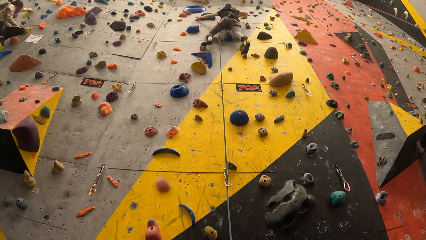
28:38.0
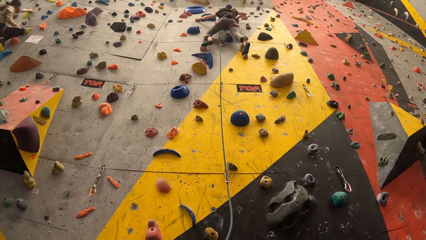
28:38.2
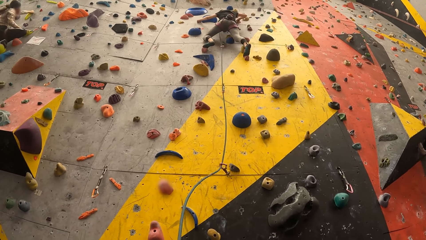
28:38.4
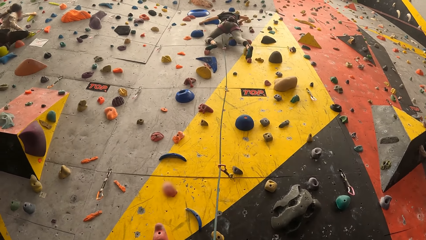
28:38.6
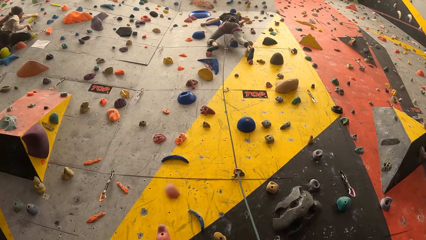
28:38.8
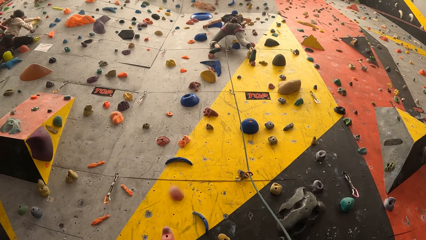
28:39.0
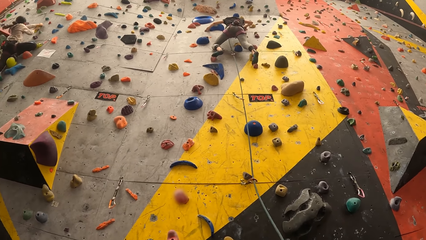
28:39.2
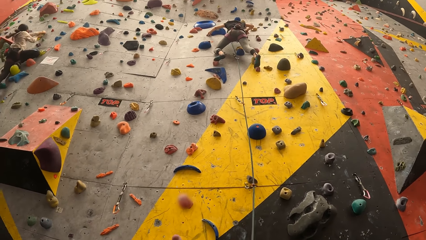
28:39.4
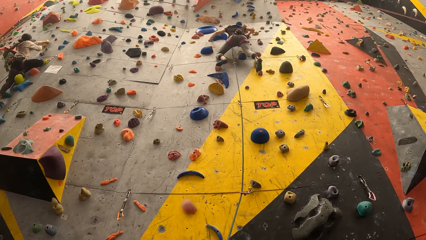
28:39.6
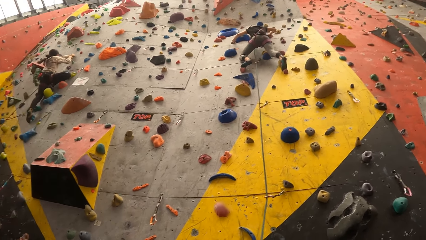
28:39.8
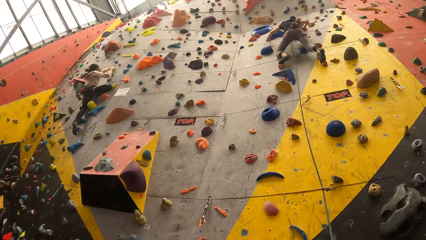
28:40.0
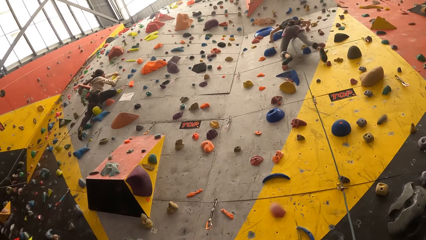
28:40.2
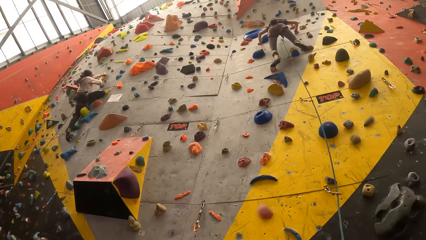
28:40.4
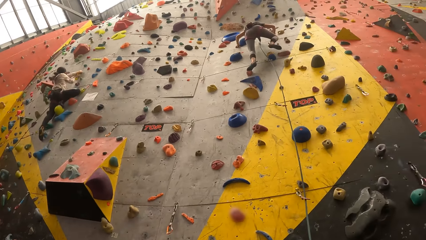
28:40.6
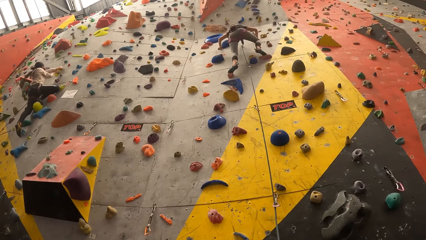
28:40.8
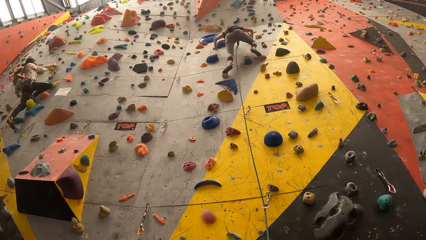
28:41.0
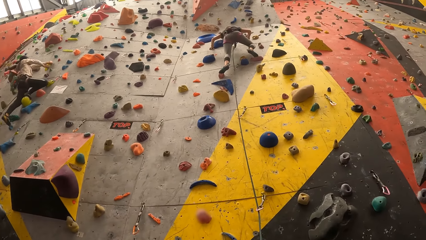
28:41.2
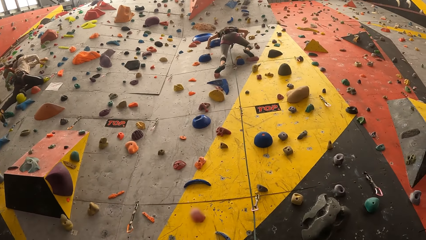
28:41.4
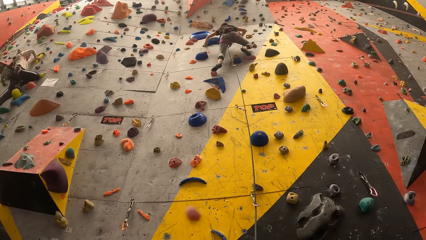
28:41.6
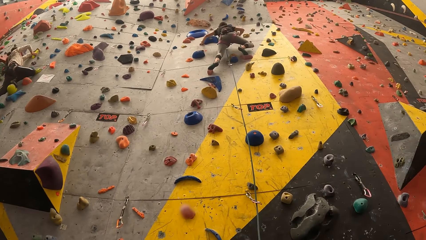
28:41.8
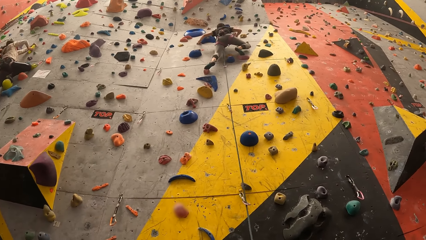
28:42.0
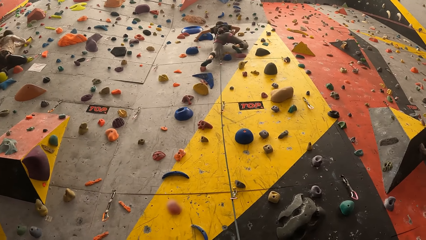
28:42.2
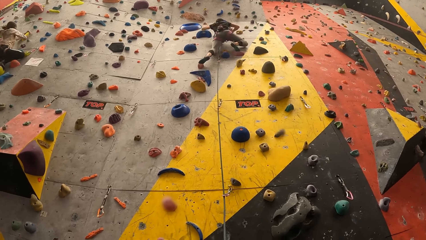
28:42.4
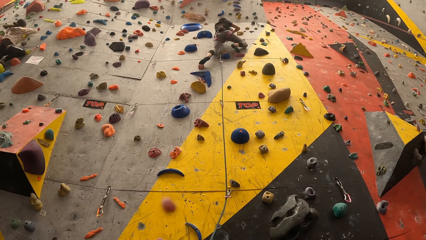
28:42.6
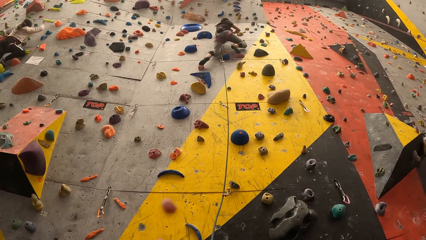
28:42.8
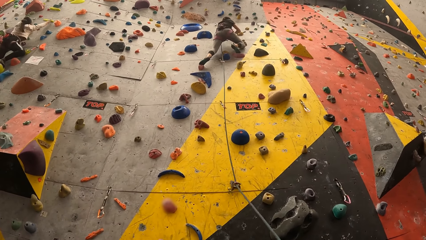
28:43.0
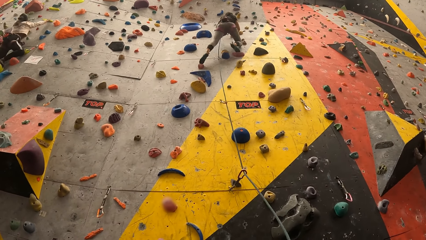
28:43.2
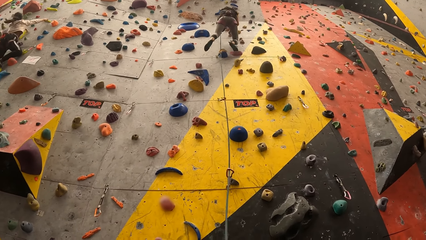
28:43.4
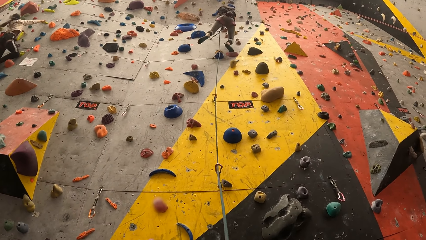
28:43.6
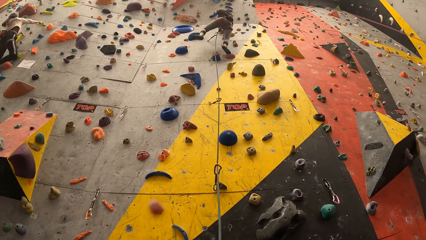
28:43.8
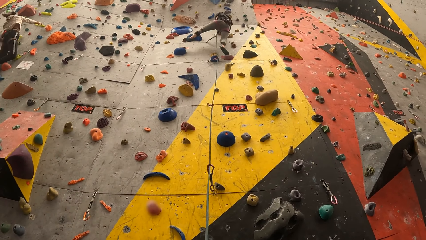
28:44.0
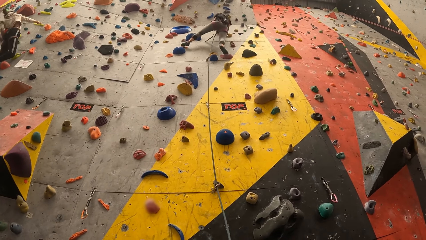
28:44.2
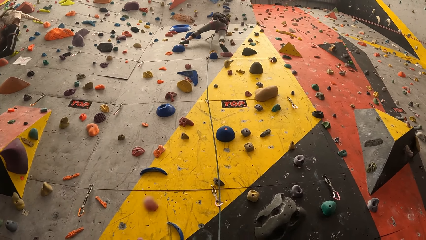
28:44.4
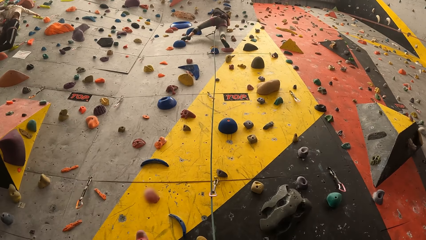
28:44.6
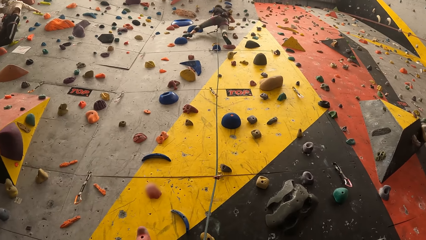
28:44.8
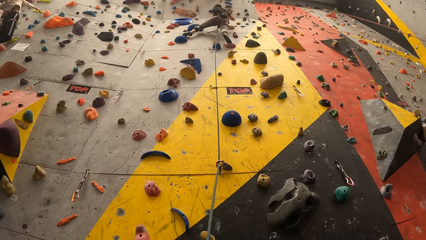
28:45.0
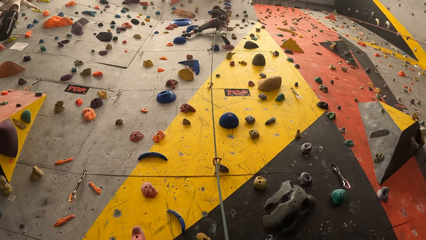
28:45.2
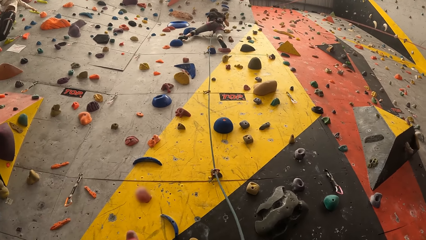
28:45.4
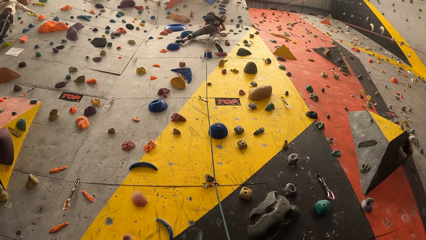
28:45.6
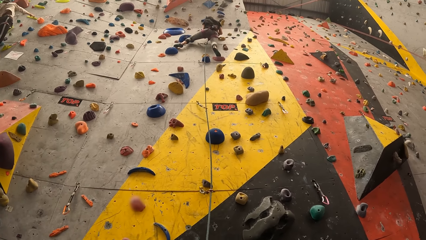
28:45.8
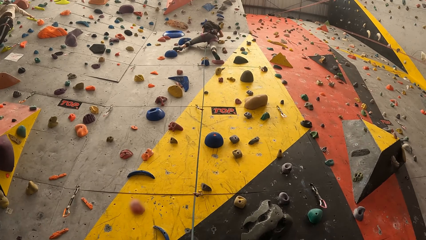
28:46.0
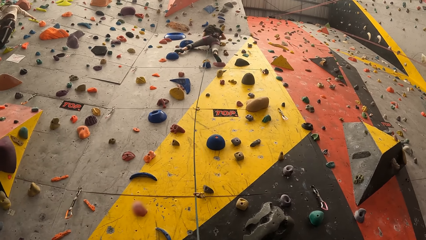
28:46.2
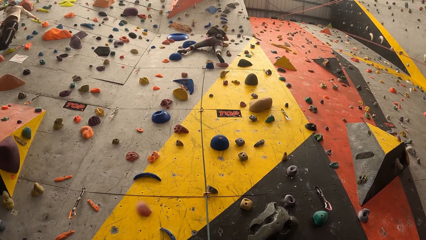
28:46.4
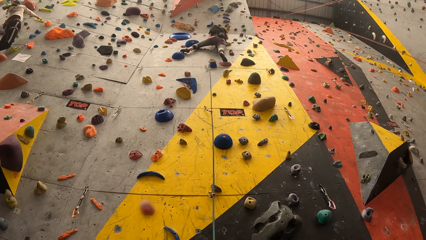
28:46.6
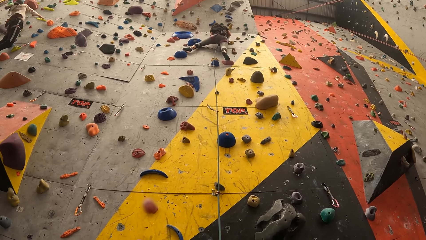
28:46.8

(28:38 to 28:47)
The camera wearer looks left and looks up the bouldering wall.

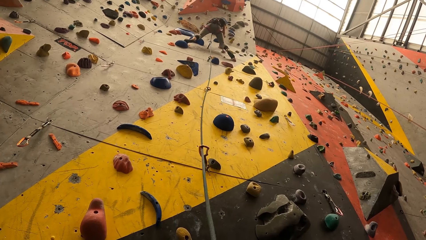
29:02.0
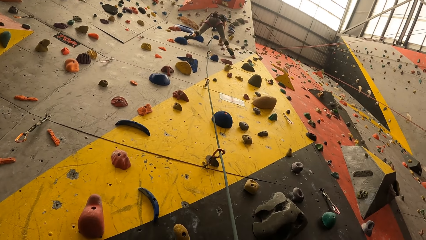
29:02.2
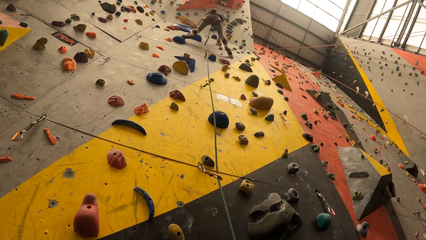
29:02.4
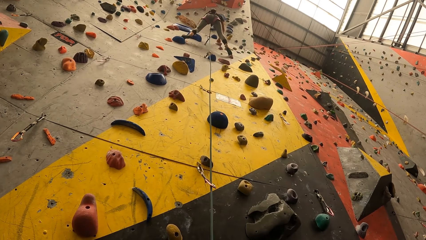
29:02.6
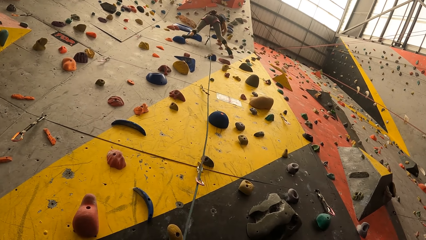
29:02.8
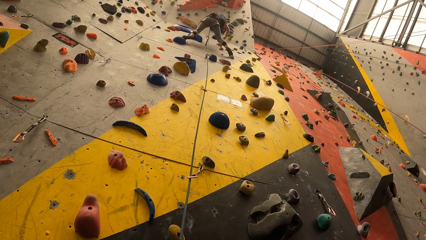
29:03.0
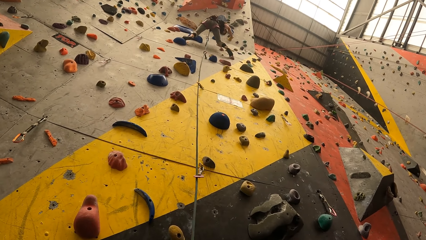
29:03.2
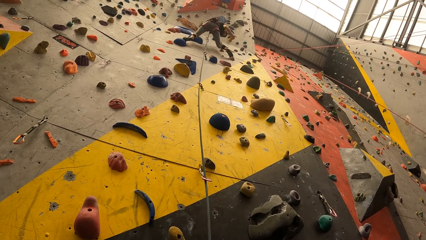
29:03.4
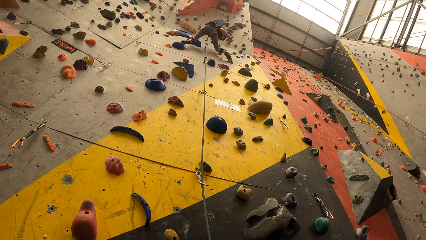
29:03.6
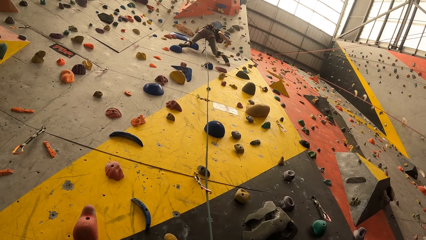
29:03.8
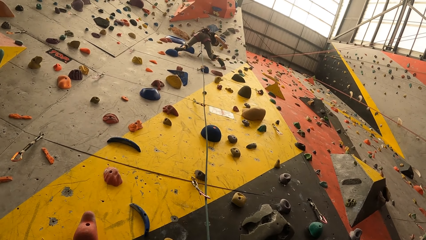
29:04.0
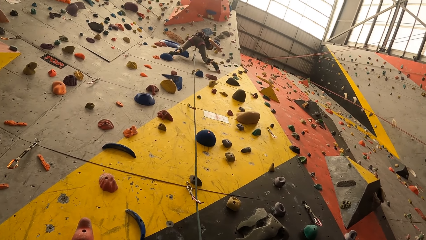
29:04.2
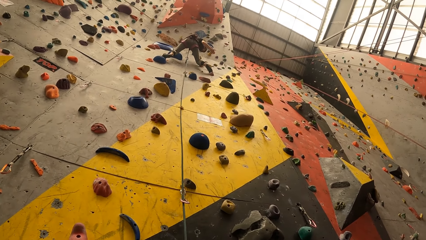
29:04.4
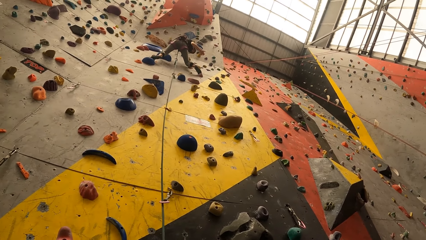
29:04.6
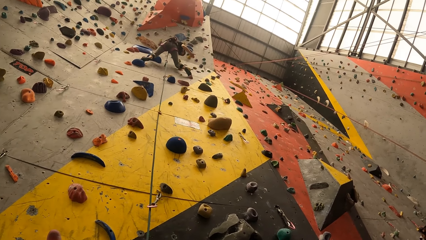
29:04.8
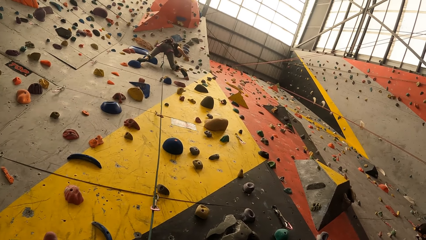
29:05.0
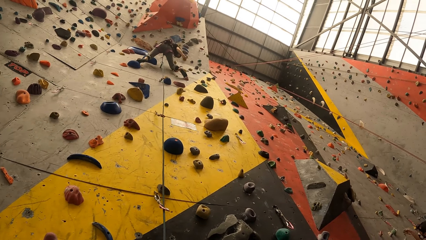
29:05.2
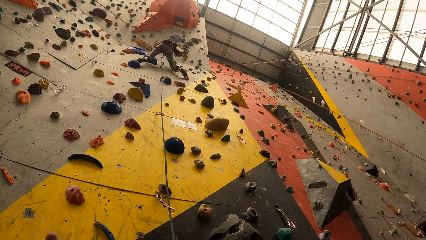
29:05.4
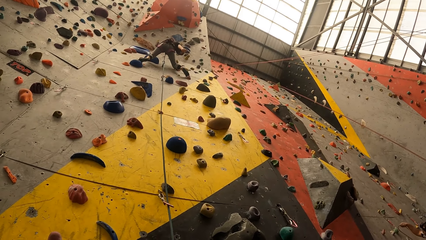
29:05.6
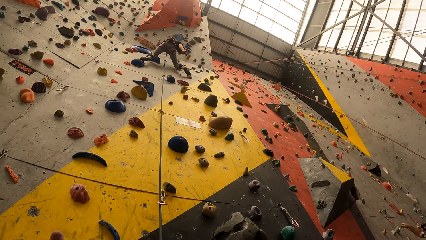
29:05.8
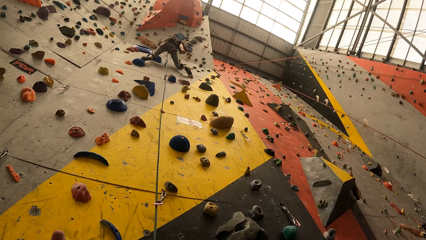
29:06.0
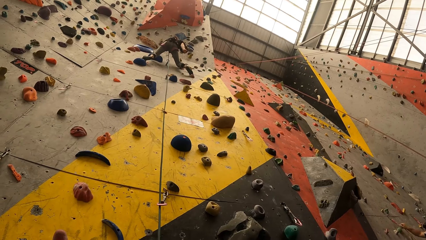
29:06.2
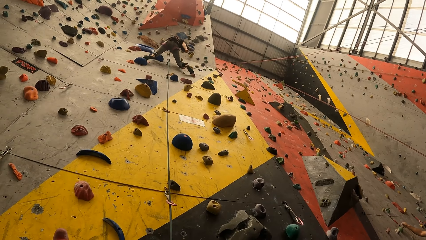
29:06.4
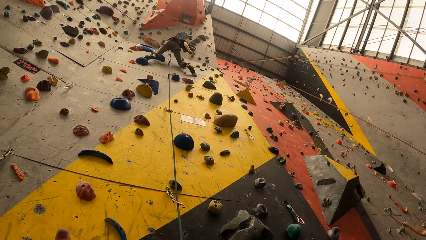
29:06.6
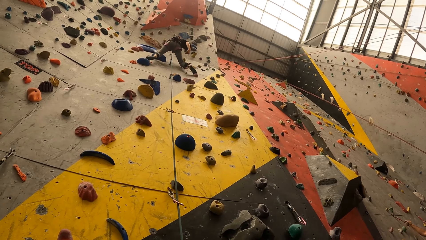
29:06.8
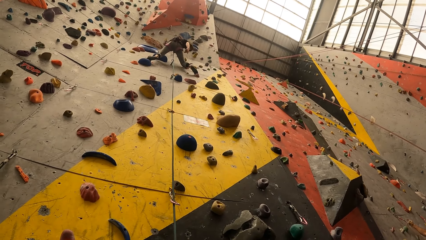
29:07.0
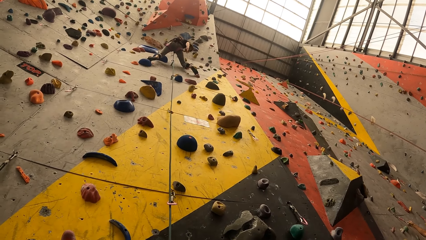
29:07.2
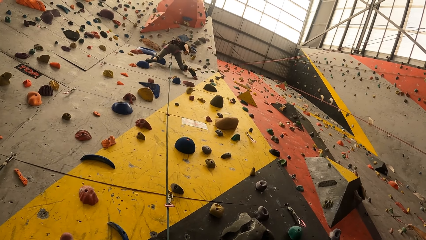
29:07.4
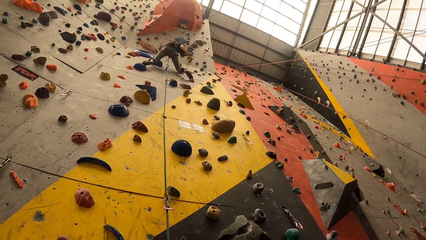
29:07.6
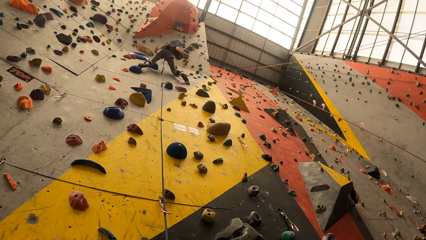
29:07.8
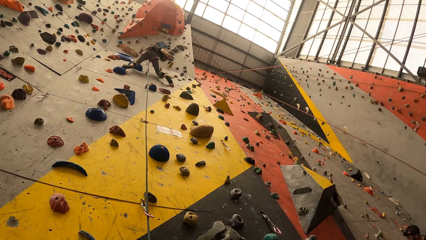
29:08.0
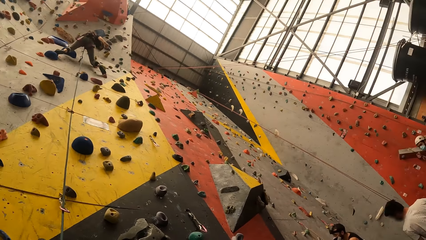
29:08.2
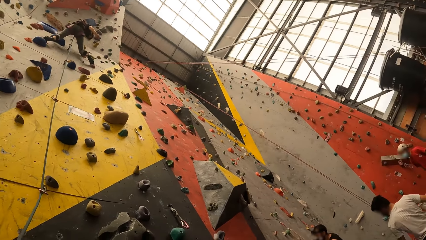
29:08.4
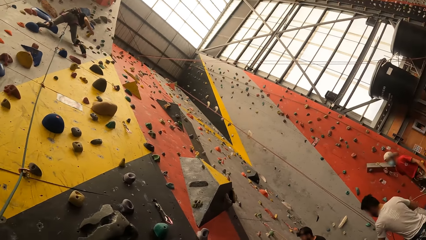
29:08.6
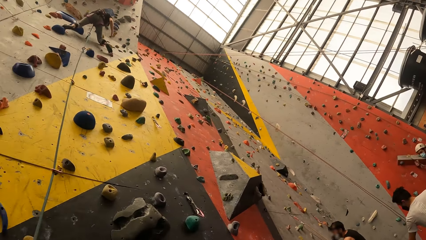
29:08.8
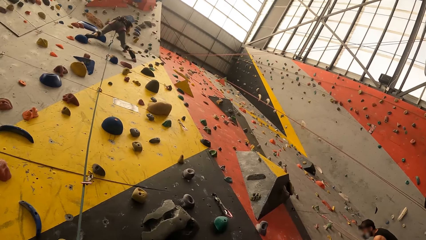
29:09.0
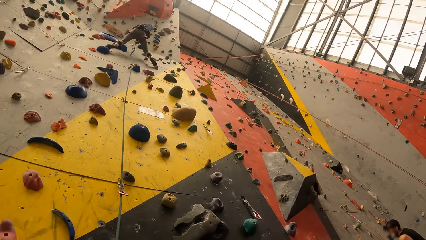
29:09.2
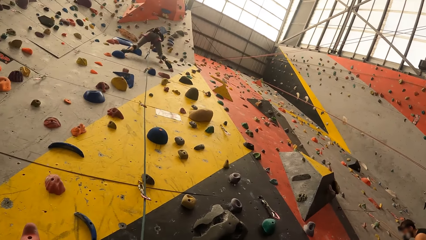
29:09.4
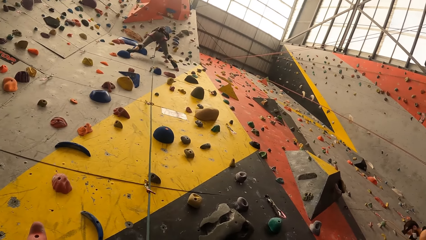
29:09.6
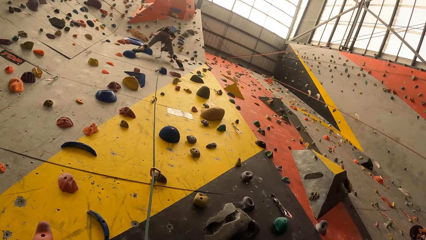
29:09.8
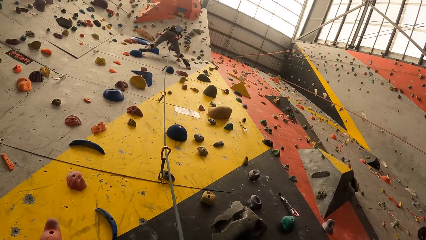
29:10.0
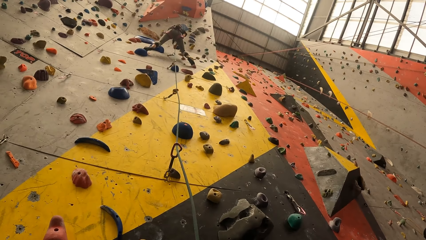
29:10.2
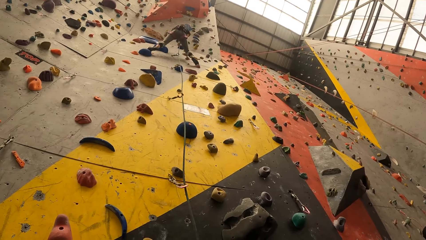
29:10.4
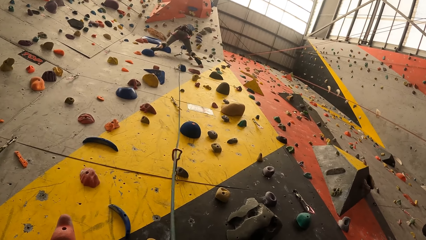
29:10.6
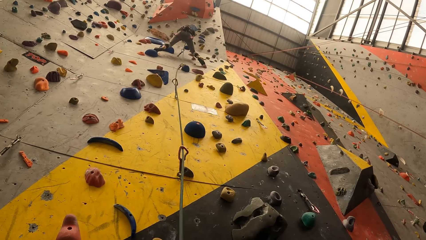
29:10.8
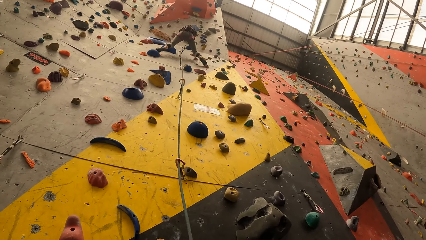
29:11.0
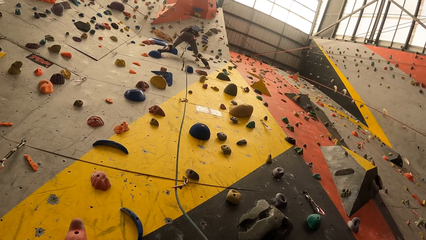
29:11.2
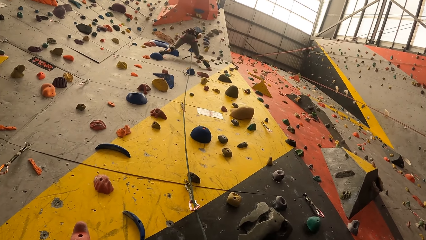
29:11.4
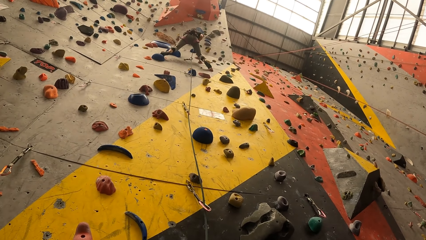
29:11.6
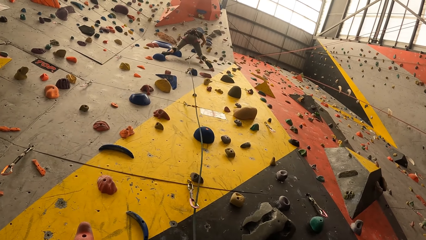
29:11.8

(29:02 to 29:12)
A woman converses with the camera wearer. The woman moves the right hand. The camera wearer looks right and looks up the bouldering wall.
